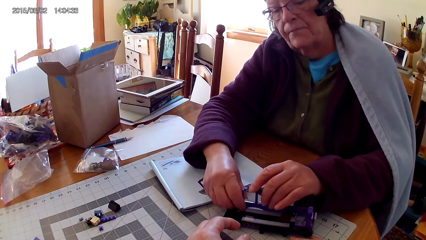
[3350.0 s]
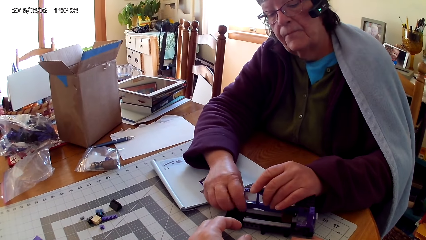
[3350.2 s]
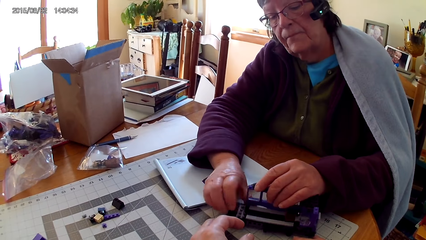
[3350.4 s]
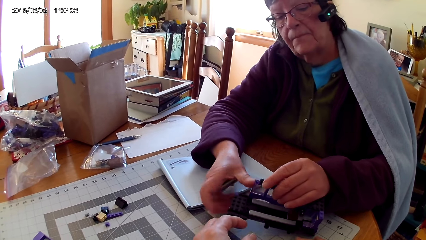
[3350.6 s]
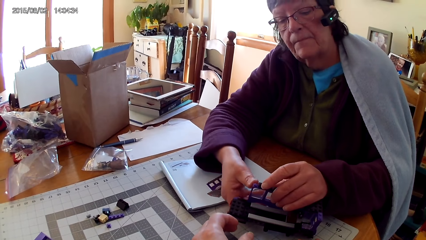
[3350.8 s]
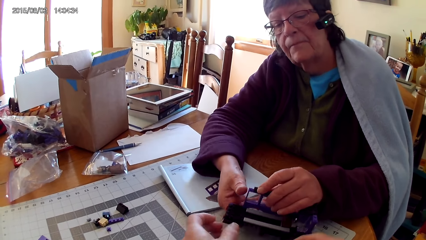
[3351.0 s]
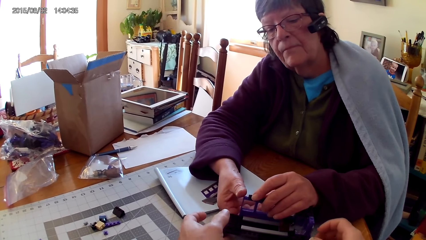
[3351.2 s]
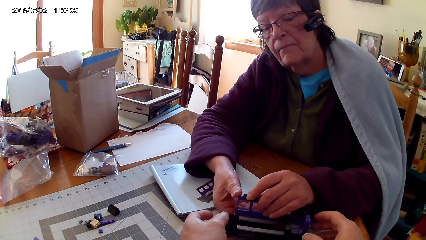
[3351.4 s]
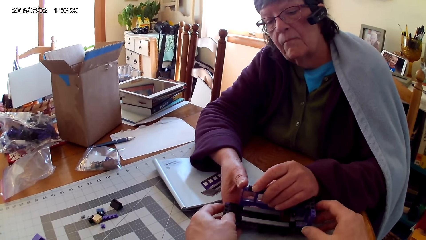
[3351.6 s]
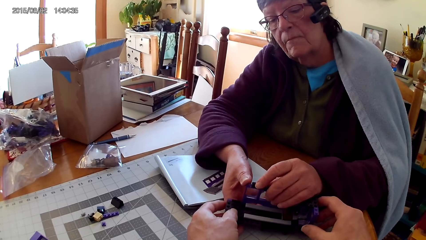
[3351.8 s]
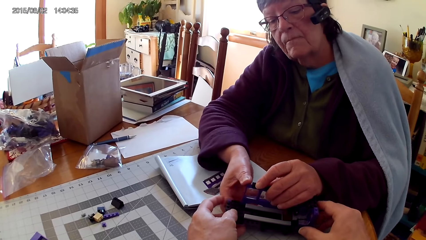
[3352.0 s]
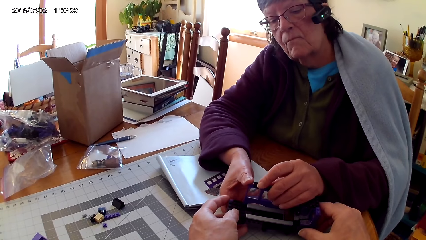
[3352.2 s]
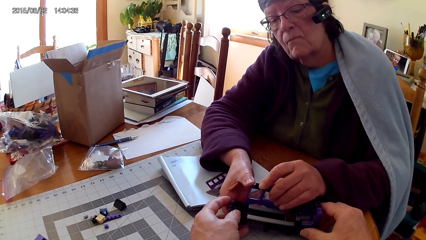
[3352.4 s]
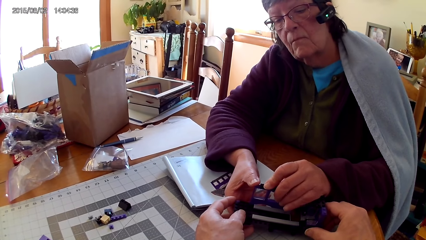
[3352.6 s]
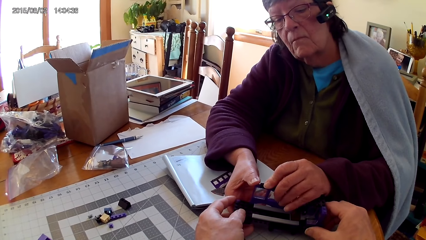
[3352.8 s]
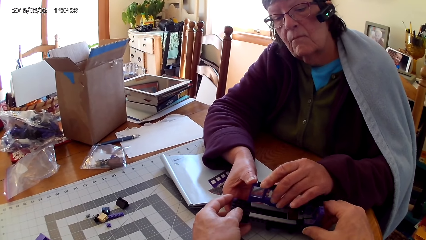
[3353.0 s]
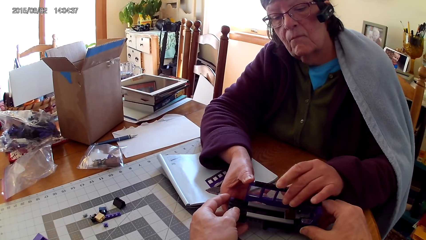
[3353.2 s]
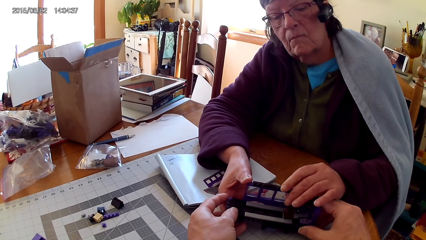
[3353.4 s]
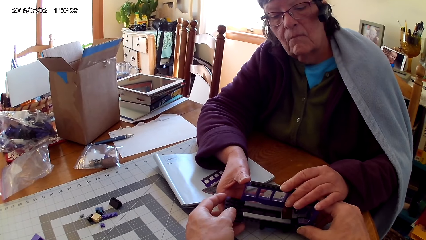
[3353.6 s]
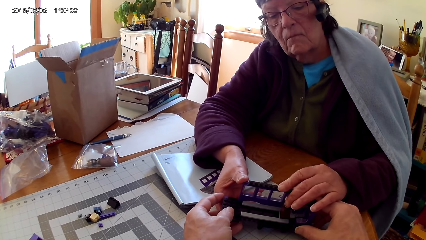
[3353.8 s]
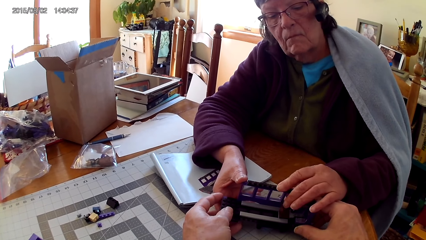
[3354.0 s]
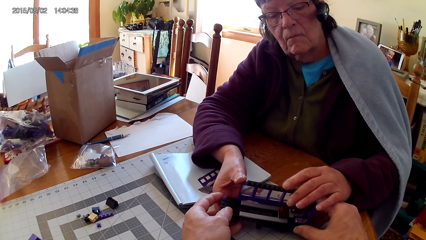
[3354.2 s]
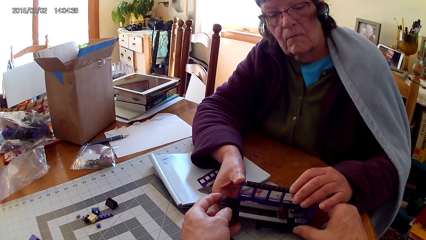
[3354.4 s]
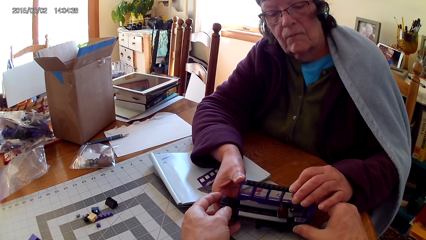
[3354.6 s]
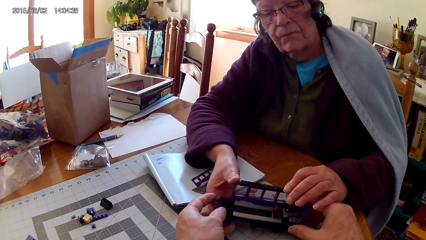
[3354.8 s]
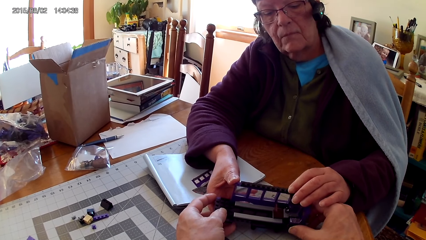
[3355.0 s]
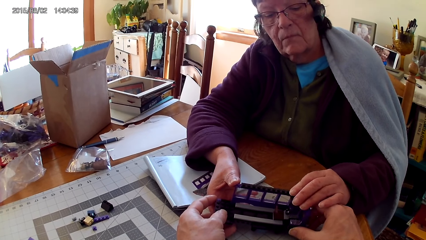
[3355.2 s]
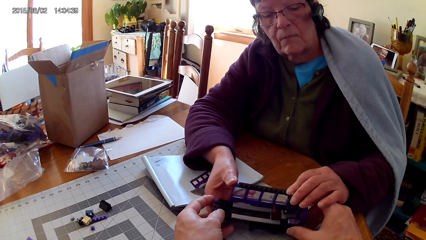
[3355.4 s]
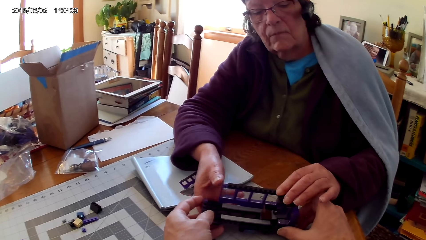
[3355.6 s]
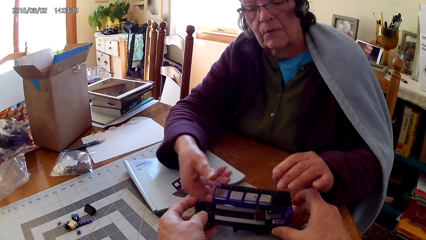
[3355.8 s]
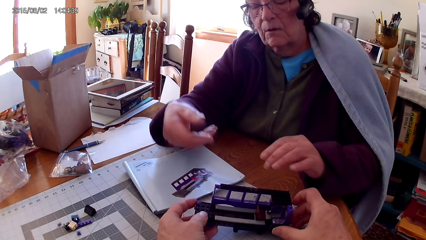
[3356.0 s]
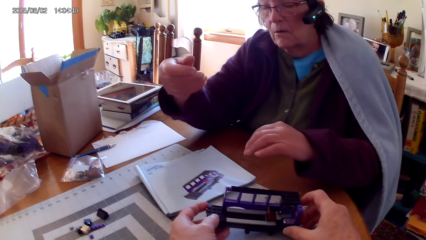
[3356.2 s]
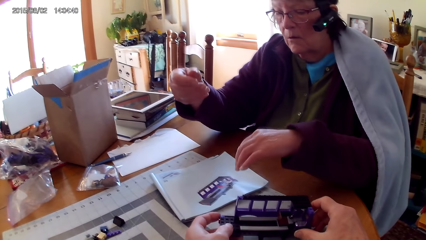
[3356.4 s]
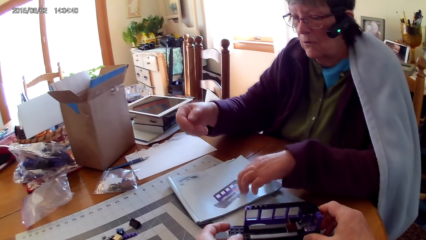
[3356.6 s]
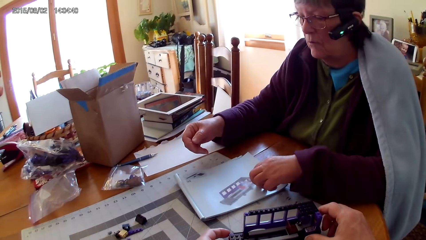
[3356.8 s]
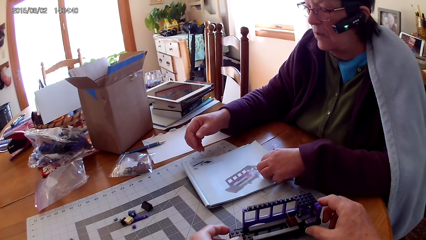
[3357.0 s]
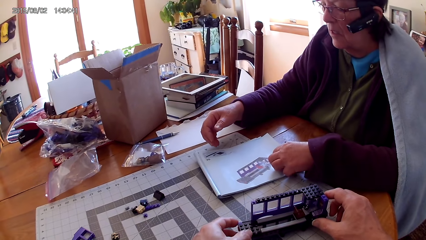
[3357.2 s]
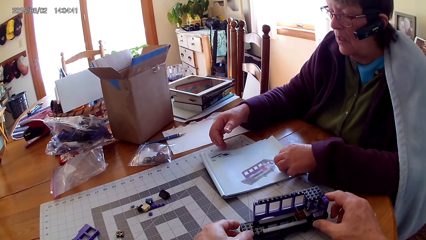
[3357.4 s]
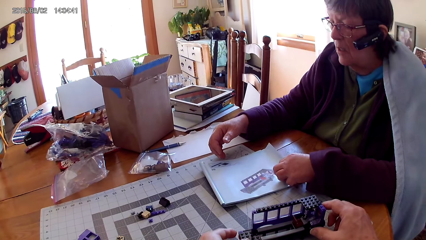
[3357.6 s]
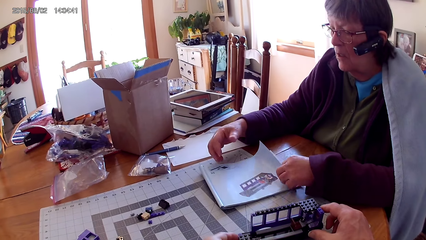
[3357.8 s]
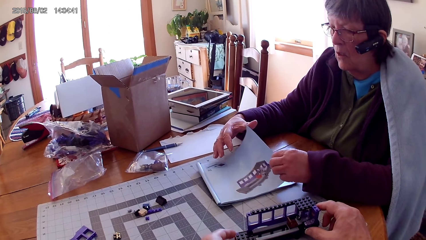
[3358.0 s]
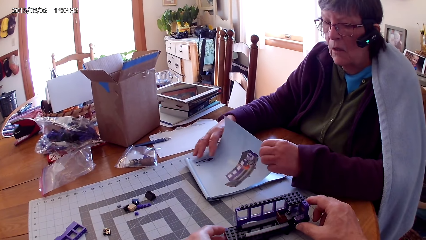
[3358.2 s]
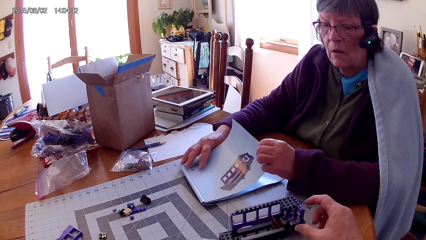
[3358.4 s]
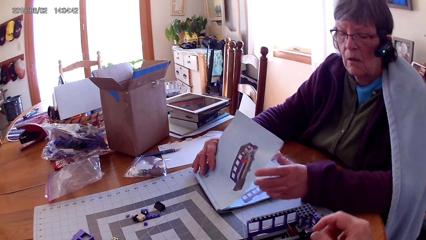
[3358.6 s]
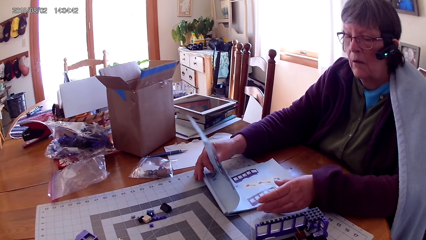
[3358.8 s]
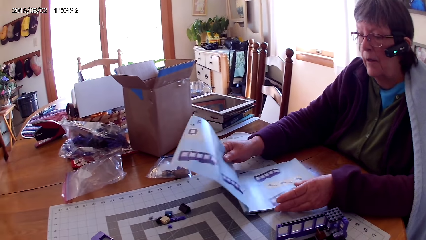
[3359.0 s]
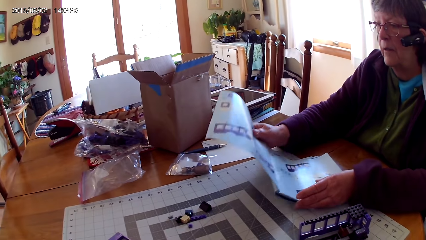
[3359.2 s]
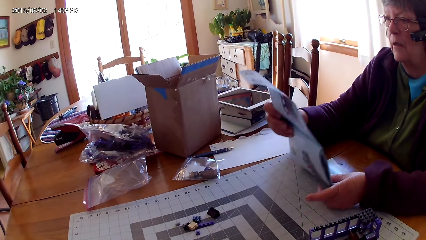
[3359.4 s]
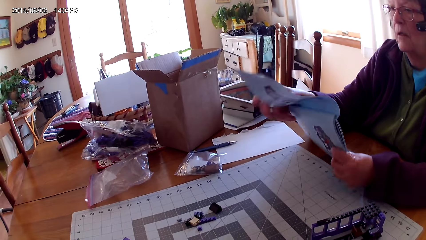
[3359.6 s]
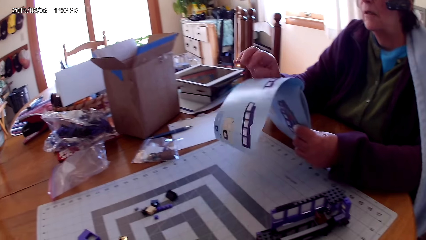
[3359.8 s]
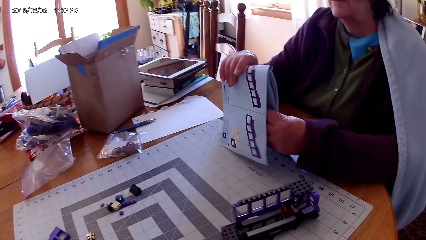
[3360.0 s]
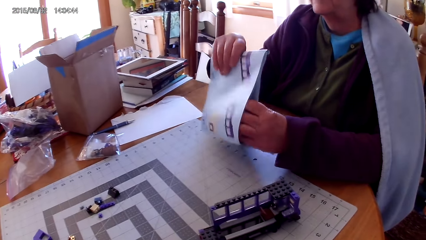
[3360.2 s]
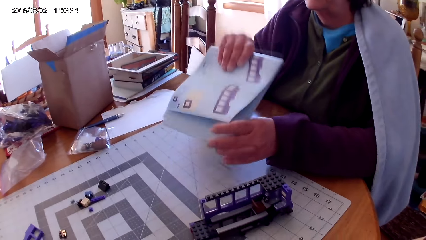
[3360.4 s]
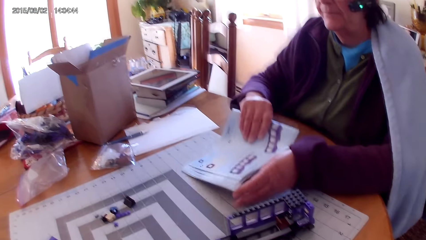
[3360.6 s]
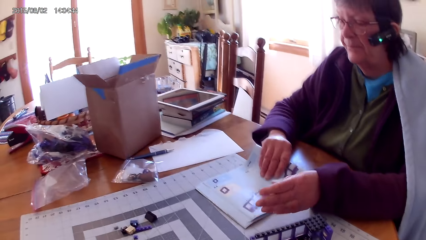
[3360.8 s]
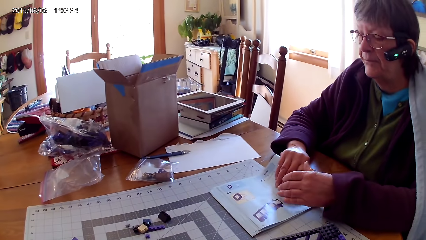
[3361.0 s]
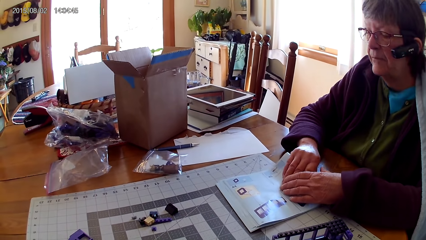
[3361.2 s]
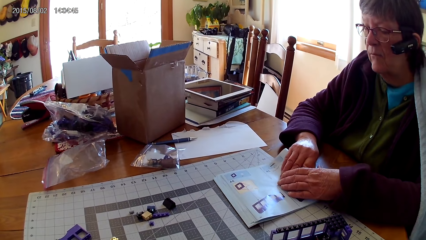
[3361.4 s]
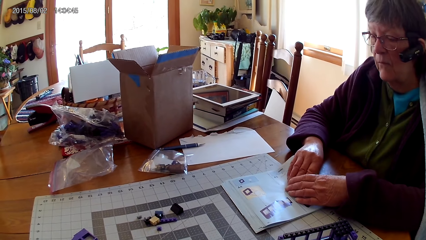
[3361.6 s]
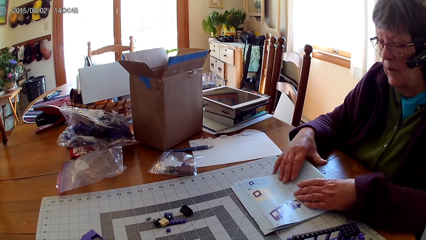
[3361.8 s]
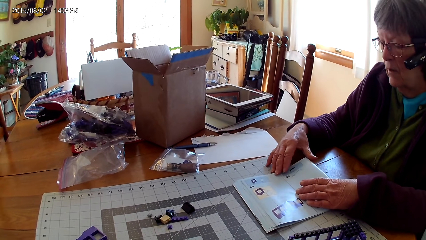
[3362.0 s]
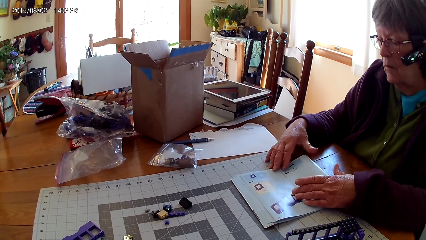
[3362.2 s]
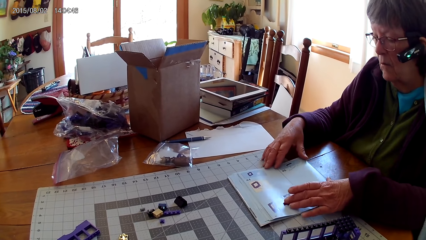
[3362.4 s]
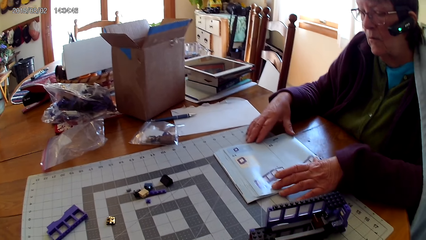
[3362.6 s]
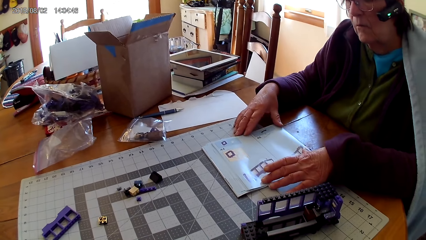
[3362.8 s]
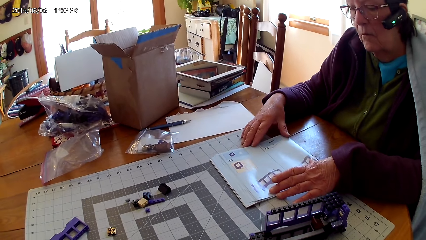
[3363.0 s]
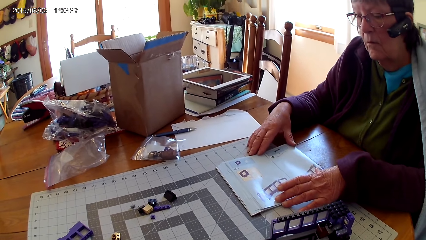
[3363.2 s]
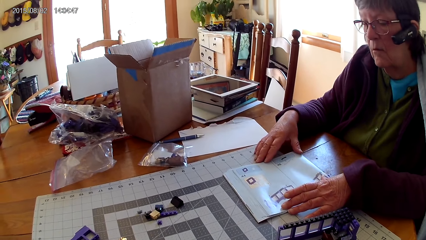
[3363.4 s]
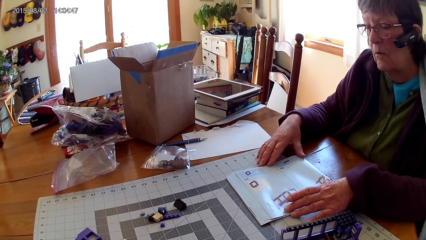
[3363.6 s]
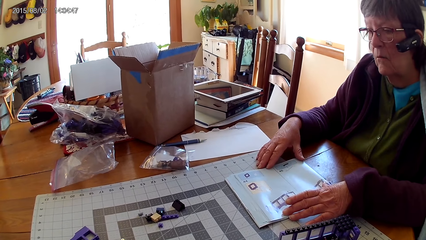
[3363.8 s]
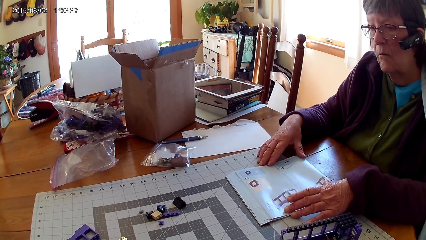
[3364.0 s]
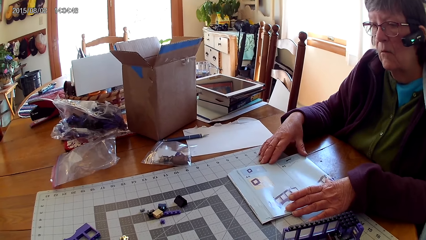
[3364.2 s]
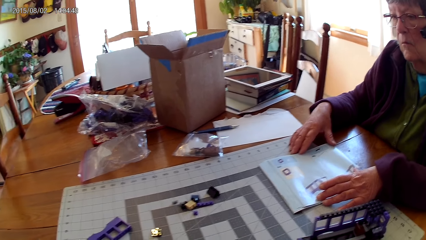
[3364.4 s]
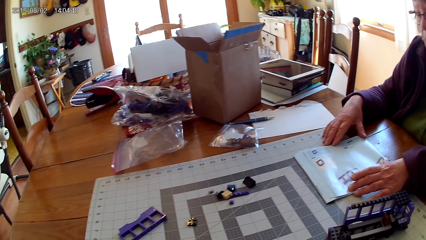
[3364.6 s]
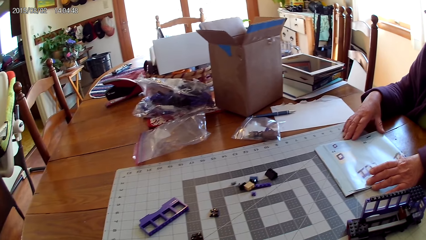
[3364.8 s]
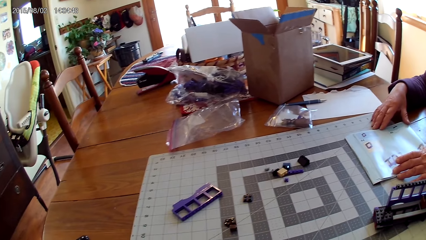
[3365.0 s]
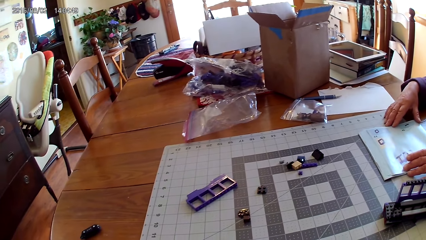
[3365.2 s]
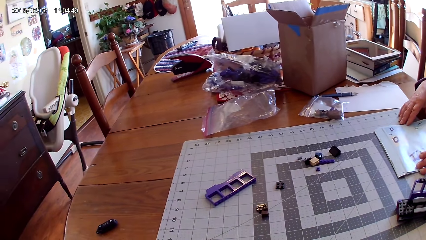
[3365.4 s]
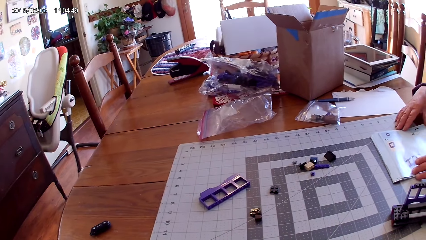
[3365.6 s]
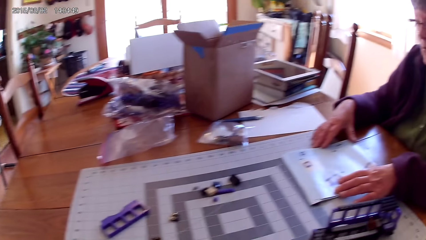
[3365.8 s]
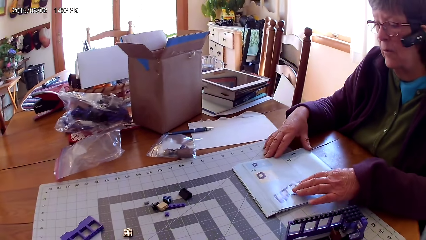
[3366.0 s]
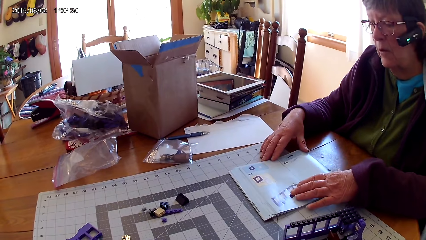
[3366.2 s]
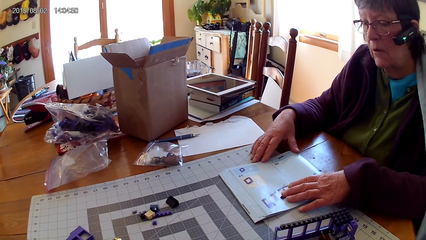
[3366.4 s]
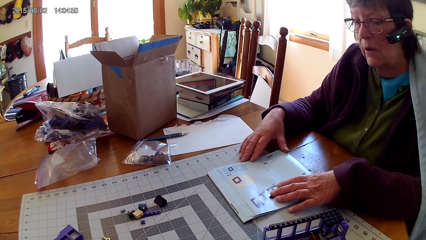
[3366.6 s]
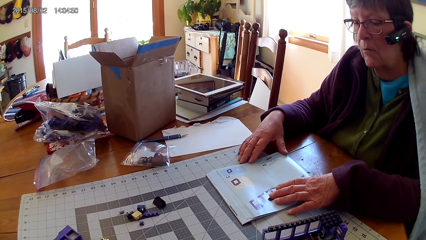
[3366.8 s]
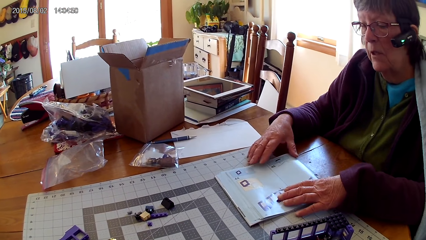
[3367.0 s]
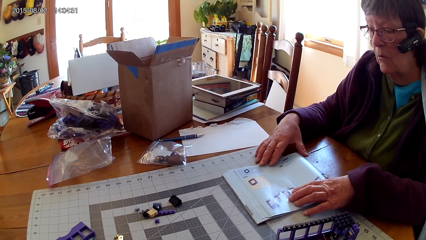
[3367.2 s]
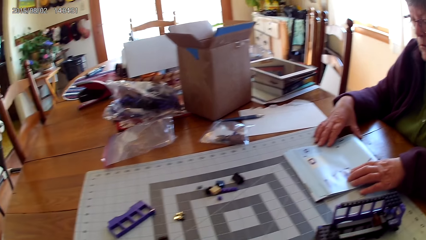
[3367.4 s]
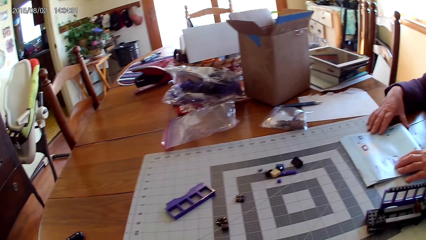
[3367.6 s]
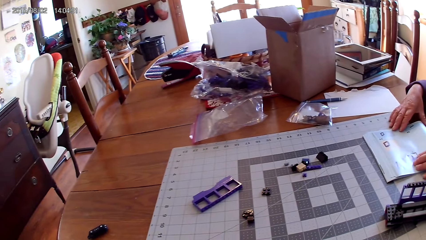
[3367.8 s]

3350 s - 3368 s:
The camera wearer touches the lego box. A lady fixes the lego piece. The lady touches the lego book and flips to another page on the book. The lady looks at a drawing on the book. The camera wearer looks around.
